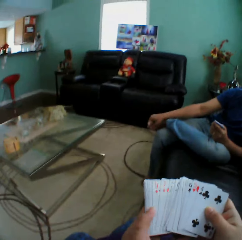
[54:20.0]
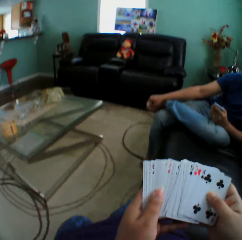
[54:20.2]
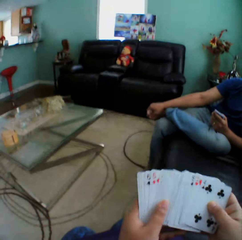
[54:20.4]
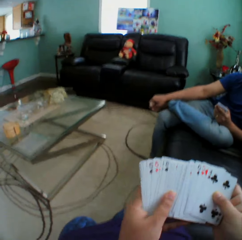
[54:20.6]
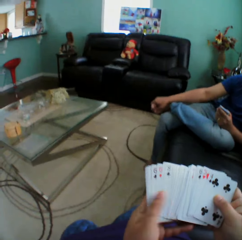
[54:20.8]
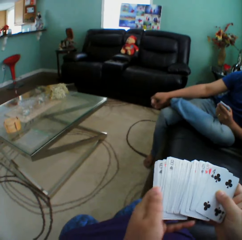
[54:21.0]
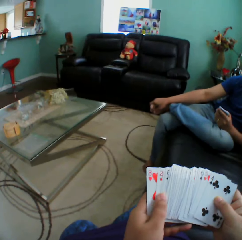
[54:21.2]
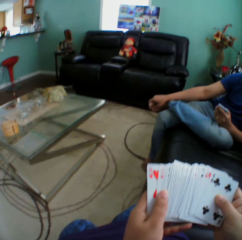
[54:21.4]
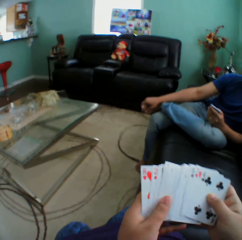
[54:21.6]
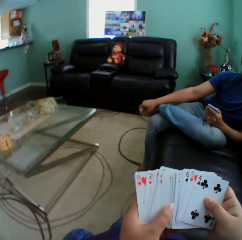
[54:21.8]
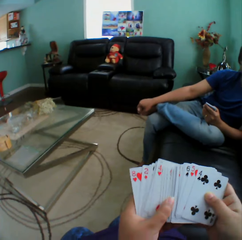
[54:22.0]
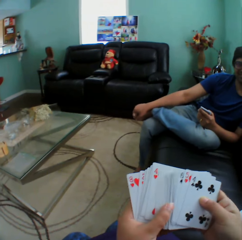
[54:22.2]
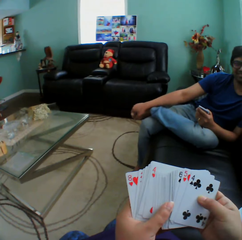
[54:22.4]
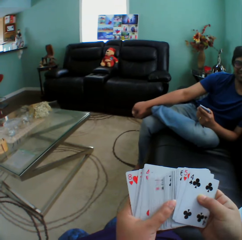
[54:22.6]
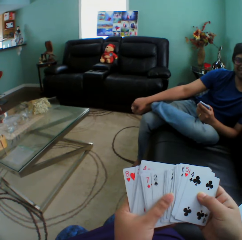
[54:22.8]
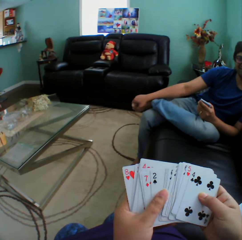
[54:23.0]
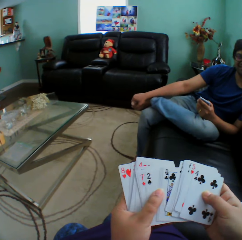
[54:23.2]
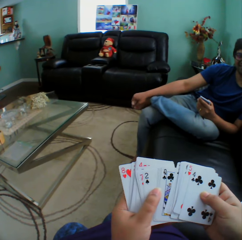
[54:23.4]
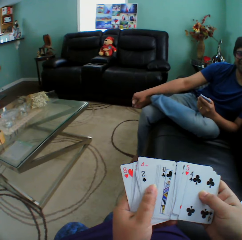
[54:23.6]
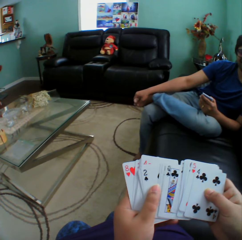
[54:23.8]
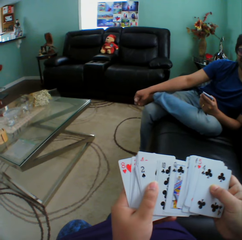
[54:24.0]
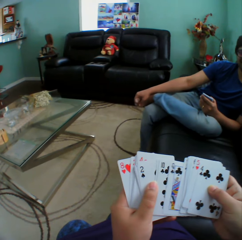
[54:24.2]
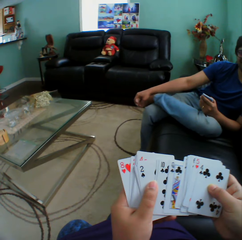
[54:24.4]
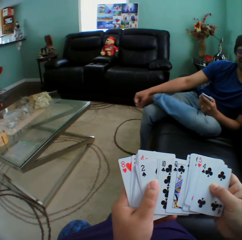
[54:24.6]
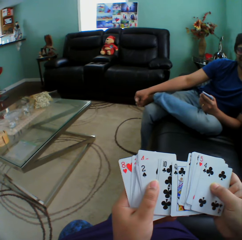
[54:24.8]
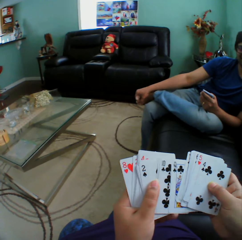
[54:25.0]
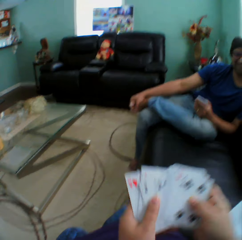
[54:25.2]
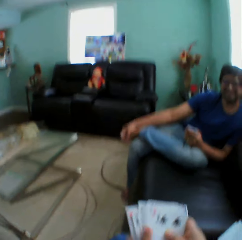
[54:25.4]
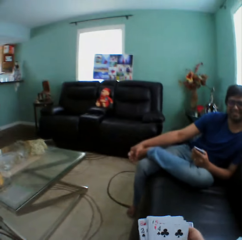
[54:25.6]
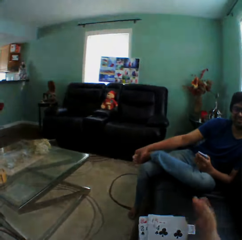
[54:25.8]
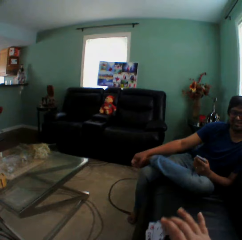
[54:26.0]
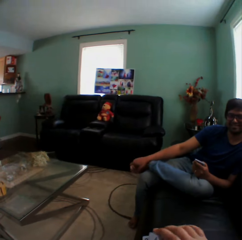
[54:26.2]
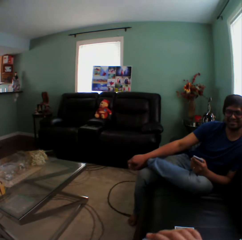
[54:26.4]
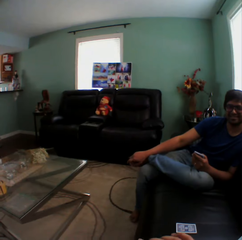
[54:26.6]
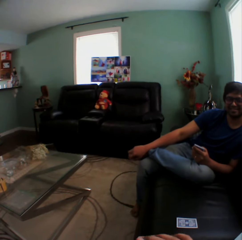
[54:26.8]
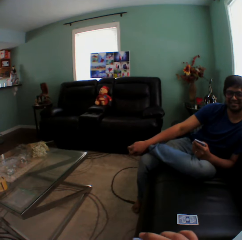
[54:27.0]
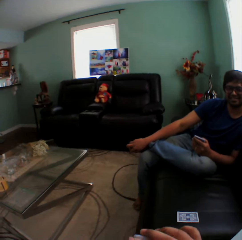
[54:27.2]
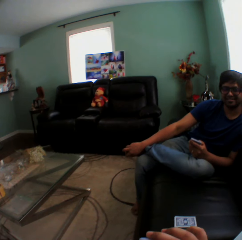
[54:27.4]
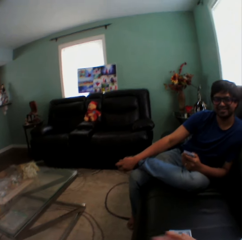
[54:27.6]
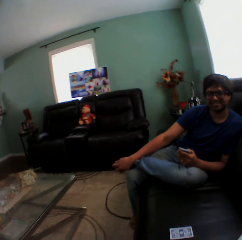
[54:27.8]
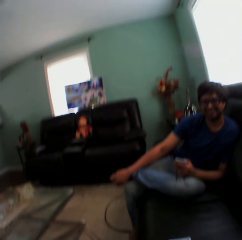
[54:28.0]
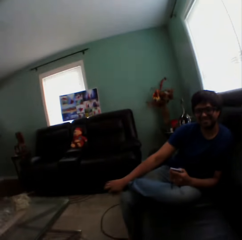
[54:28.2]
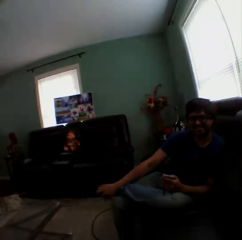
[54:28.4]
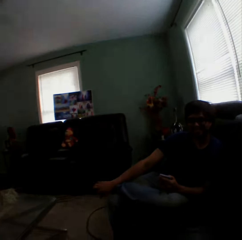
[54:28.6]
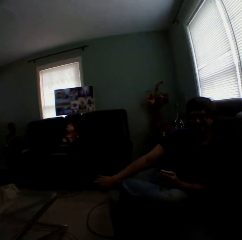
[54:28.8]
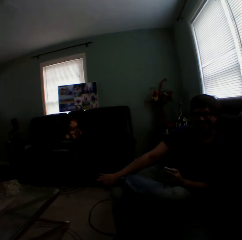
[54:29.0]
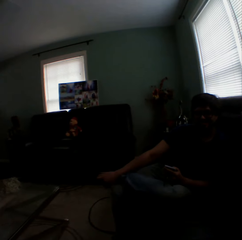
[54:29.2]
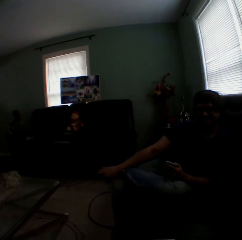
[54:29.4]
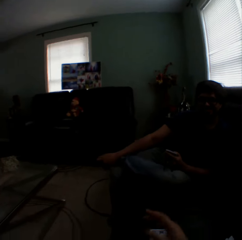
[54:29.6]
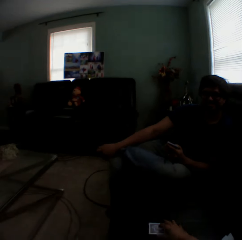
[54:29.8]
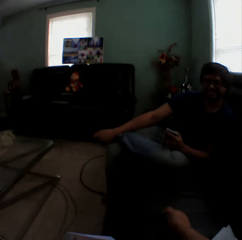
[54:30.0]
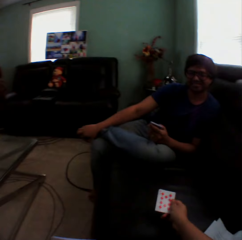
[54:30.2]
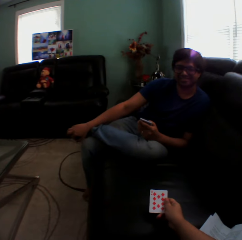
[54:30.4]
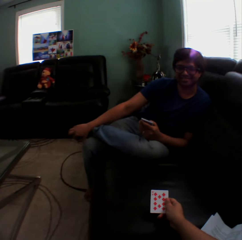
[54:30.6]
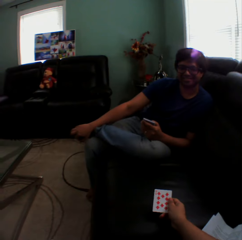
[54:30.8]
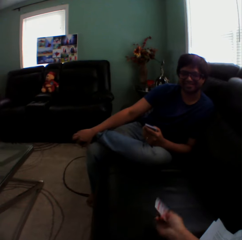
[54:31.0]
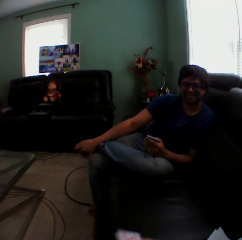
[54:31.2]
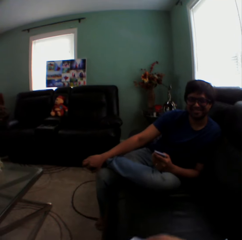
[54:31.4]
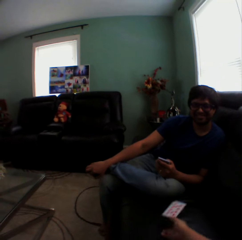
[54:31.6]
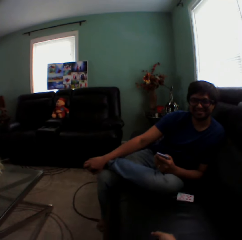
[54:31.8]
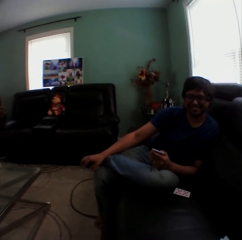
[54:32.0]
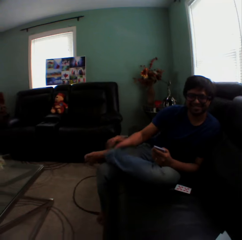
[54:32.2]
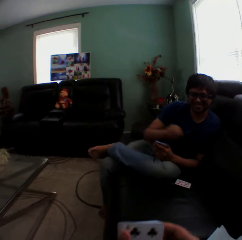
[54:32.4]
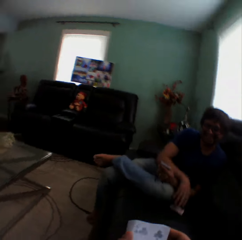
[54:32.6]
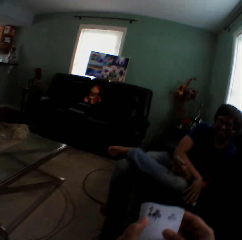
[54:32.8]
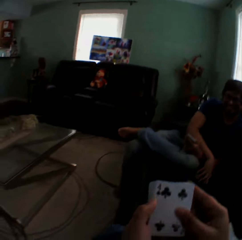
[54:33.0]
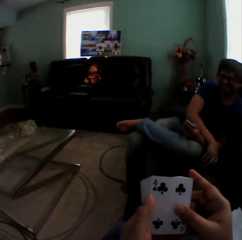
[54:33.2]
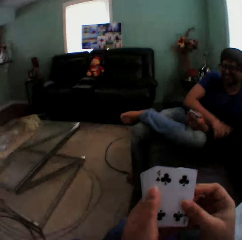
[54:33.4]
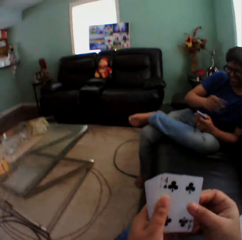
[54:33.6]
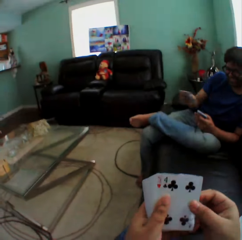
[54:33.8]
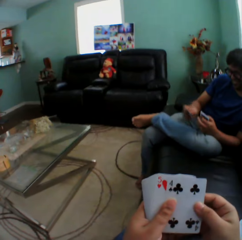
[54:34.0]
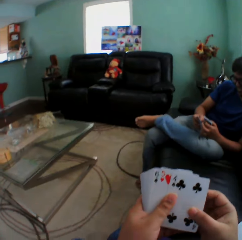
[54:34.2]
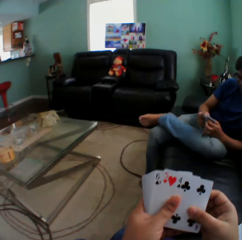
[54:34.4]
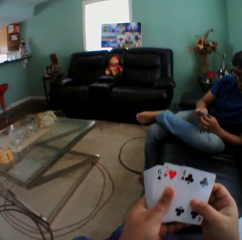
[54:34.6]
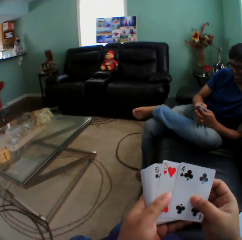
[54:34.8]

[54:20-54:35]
The camera wearer holds the card. They throw the card towards a man. The man picks up the card.

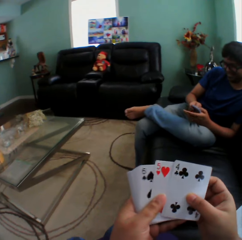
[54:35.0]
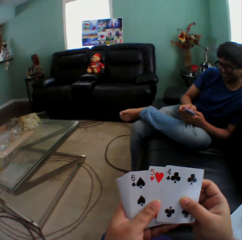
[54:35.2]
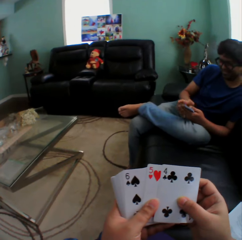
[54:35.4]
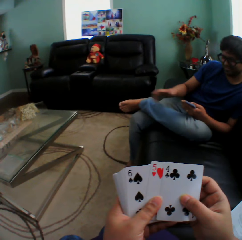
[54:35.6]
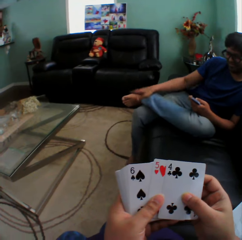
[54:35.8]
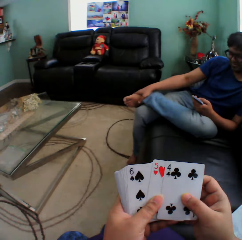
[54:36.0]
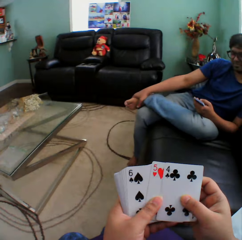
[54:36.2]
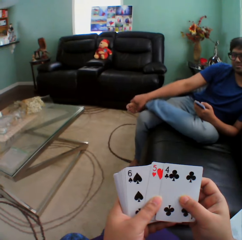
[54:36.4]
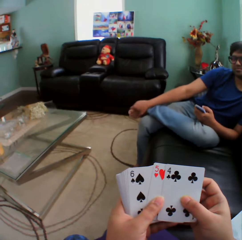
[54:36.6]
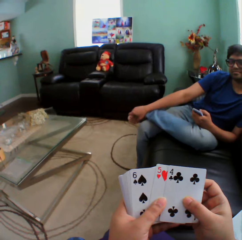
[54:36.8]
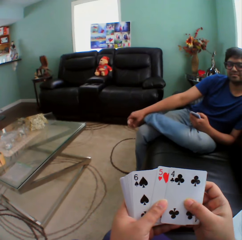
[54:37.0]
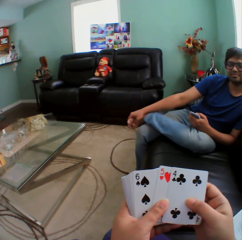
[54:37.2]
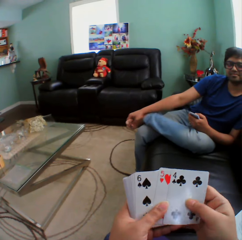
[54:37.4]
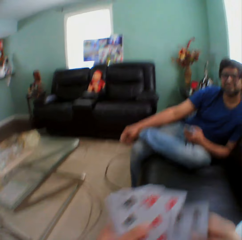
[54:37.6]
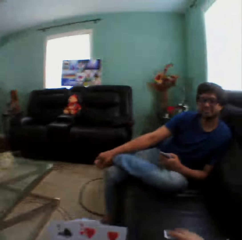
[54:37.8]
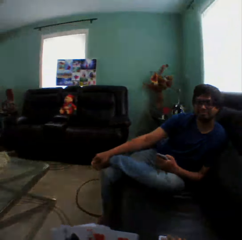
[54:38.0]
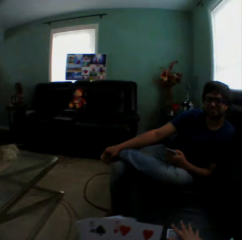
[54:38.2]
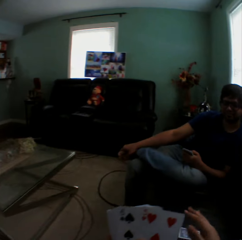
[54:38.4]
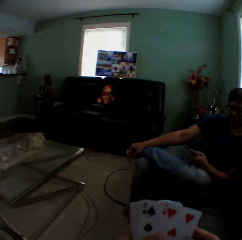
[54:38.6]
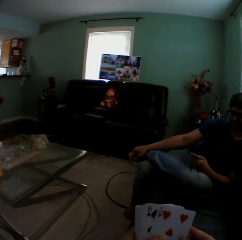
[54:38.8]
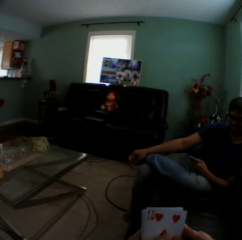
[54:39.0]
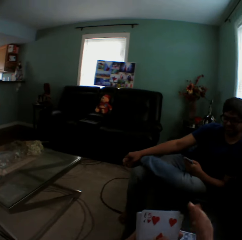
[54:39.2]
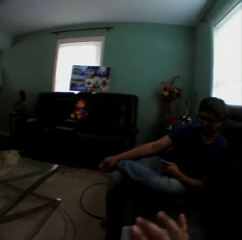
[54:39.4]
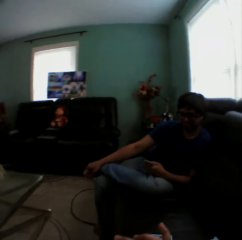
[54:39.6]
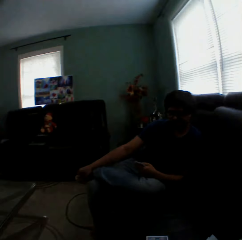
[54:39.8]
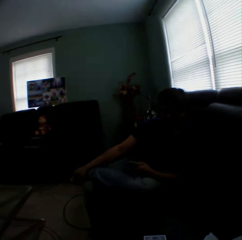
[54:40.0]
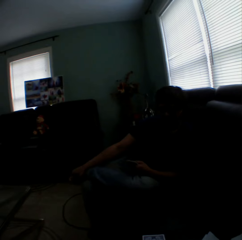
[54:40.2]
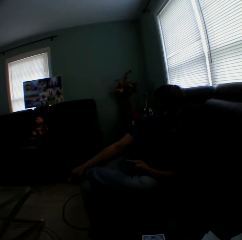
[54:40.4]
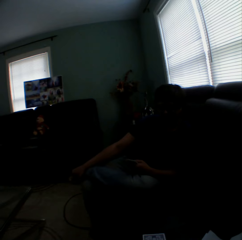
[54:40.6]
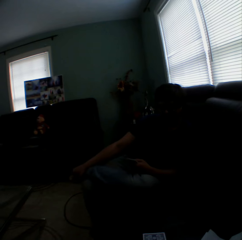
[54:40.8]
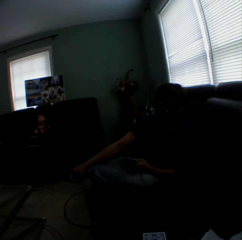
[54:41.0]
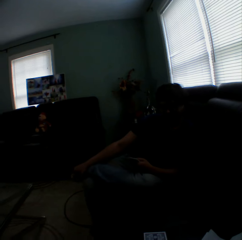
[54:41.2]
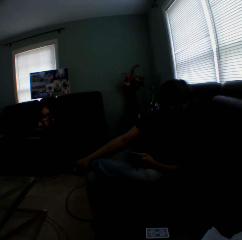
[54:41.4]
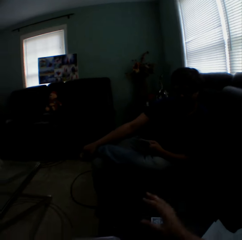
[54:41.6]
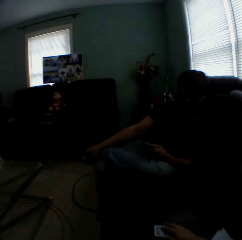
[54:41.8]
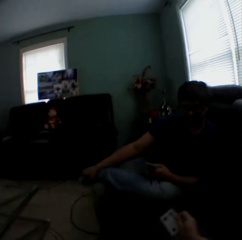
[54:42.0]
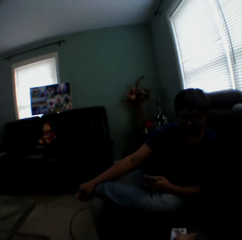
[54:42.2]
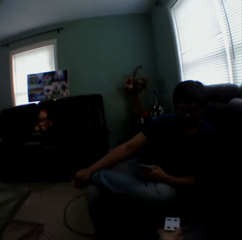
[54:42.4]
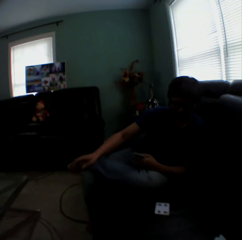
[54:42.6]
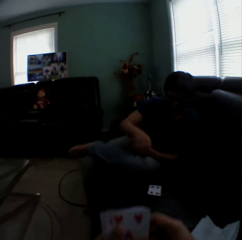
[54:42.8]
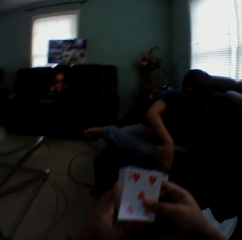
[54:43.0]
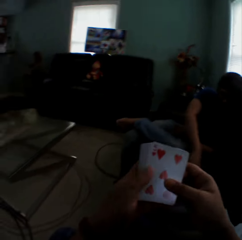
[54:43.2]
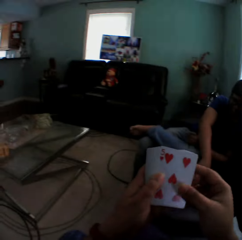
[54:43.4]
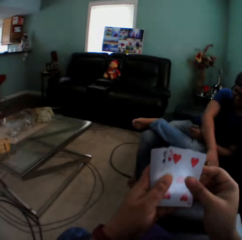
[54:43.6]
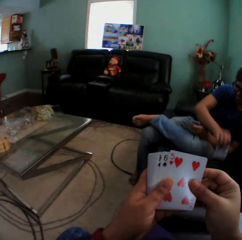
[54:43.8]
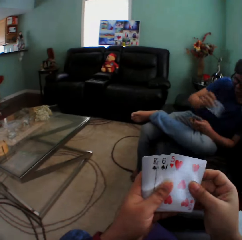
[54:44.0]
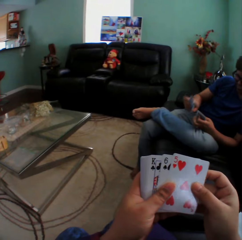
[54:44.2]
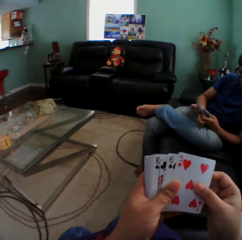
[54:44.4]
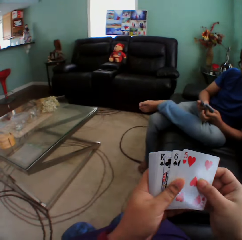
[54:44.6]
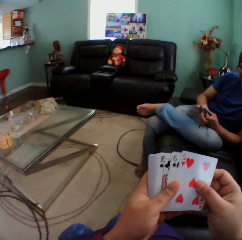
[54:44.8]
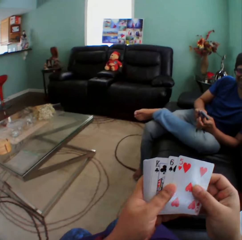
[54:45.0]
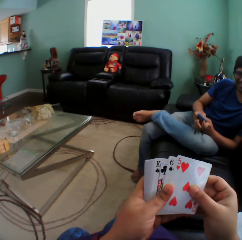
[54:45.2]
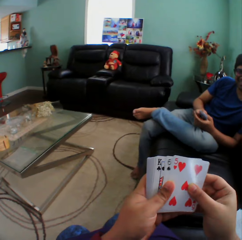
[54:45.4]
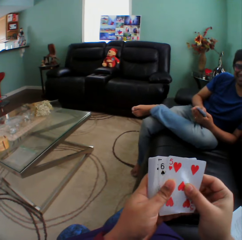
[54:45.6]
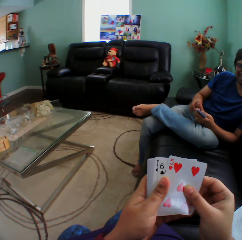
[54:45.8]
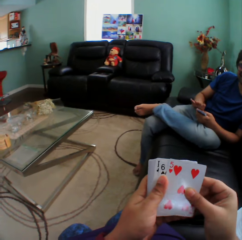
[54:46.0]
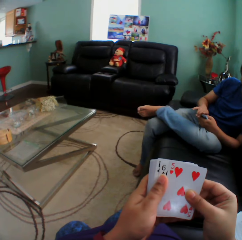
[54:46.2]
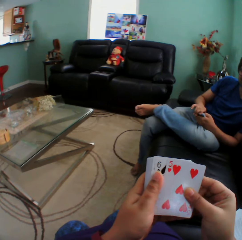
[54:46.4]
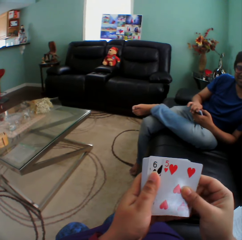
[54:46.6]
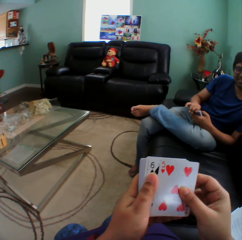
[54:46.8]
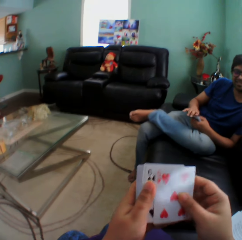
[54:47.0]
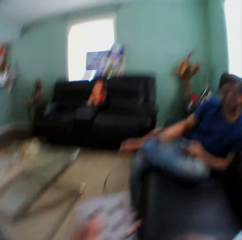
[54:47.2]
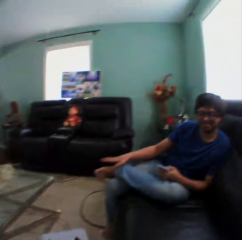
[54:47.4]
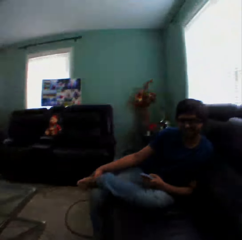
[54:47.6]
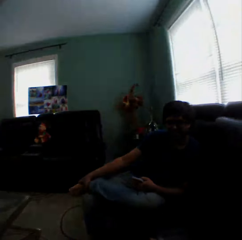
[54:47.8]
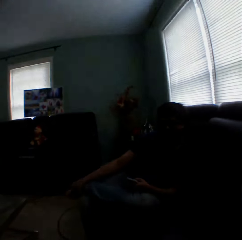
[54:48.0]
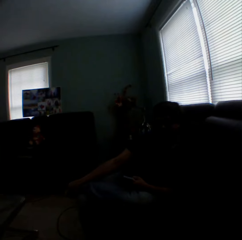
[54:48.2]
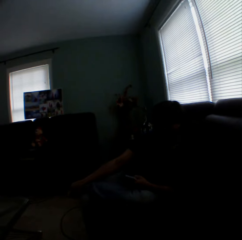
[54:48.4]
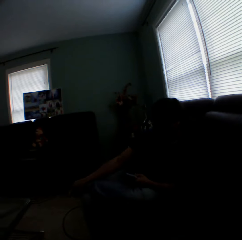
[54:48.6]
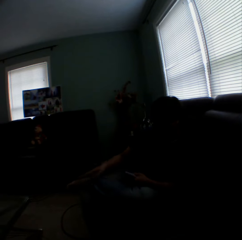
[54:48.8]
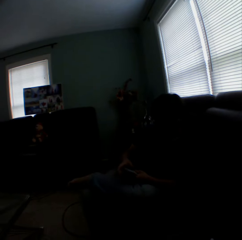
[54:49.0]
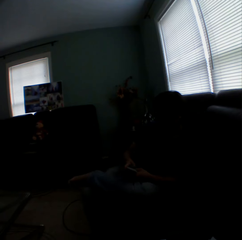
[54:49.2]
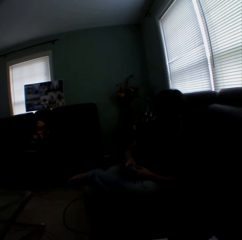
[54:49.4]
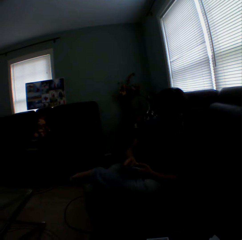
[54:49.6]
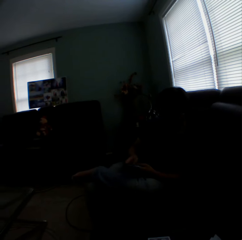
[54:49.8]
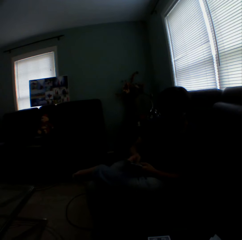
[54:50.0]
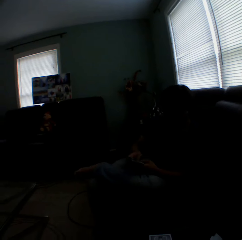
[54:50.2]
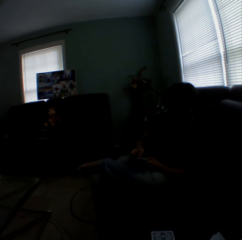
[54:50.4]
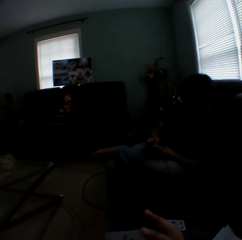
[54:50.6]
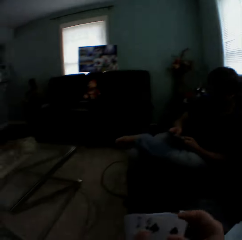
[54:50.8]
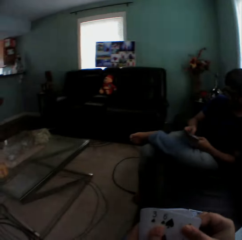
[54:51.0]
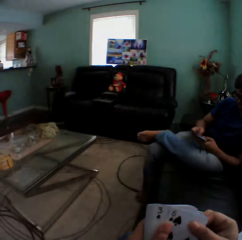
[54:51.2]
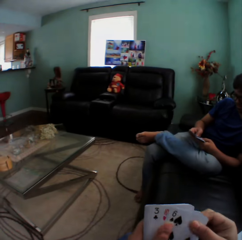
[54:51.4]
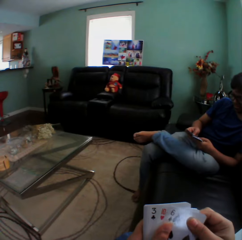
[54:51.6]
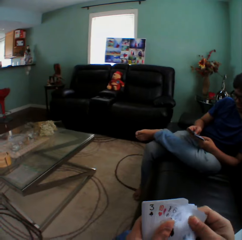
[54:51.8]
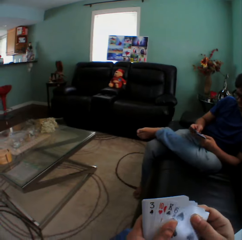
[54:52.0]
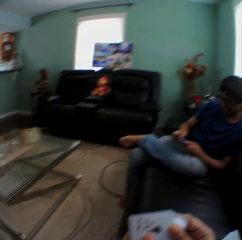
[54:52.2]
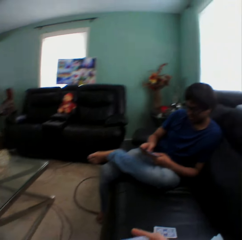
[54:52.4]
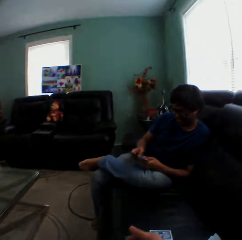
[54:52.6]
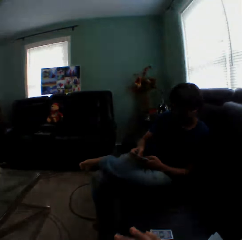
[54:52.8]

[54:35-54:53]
A man looks at the cards. The camera wearer puts a card on the couch. They throw the card towards the man. The man picks up the card.
